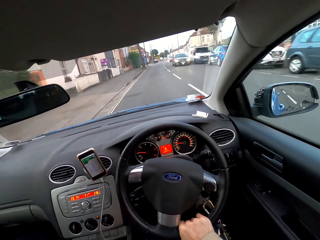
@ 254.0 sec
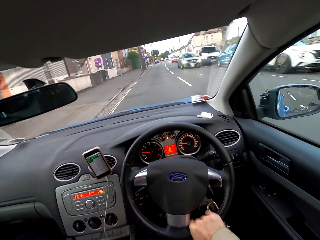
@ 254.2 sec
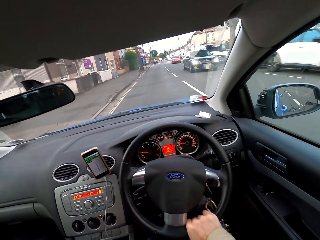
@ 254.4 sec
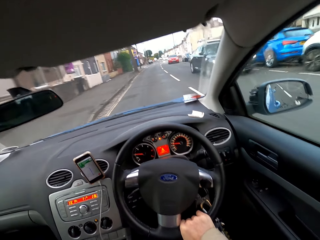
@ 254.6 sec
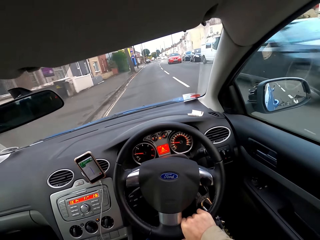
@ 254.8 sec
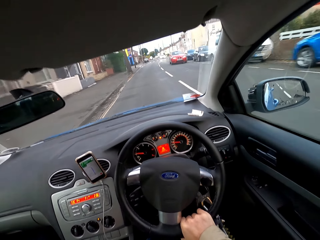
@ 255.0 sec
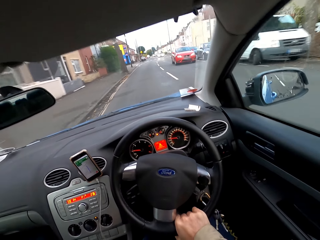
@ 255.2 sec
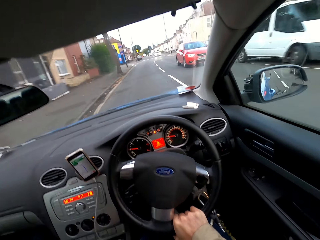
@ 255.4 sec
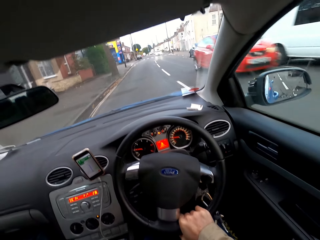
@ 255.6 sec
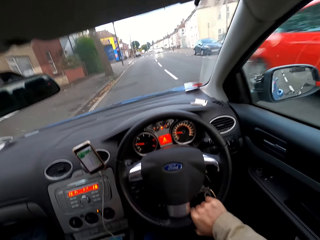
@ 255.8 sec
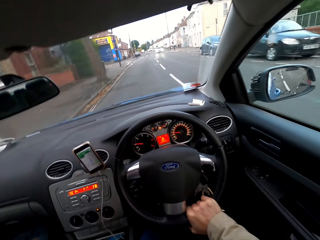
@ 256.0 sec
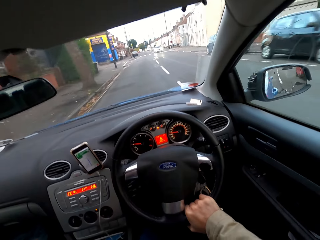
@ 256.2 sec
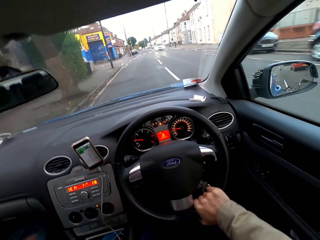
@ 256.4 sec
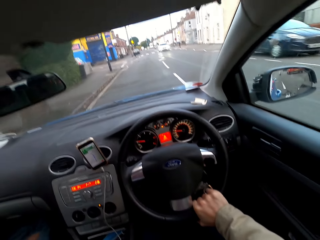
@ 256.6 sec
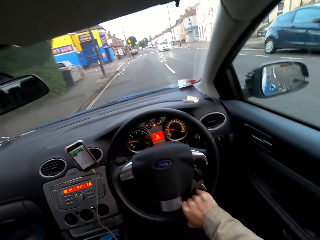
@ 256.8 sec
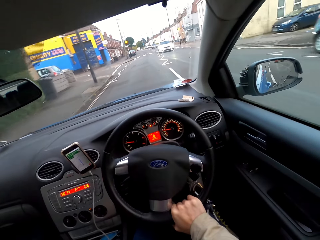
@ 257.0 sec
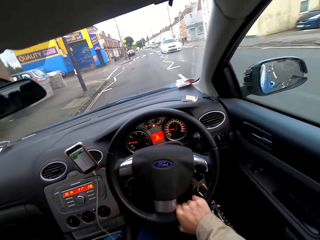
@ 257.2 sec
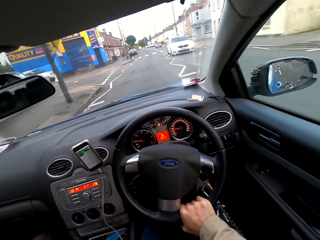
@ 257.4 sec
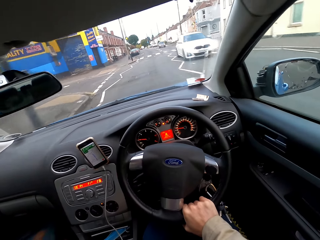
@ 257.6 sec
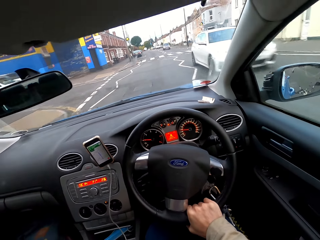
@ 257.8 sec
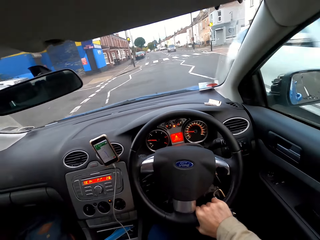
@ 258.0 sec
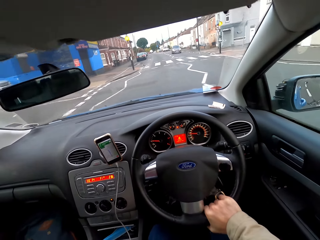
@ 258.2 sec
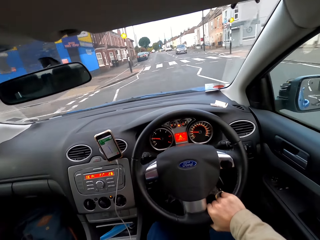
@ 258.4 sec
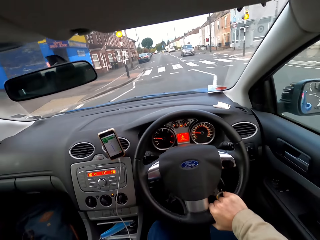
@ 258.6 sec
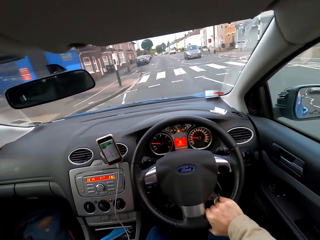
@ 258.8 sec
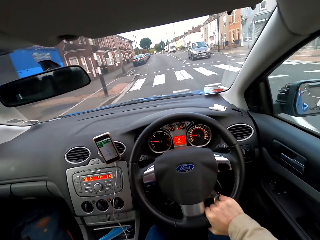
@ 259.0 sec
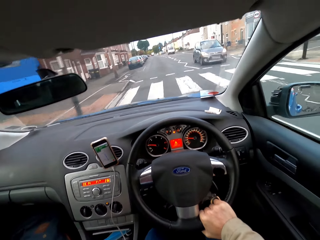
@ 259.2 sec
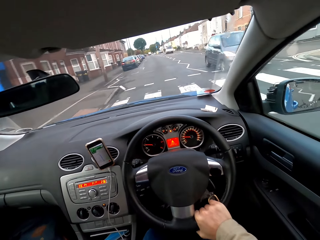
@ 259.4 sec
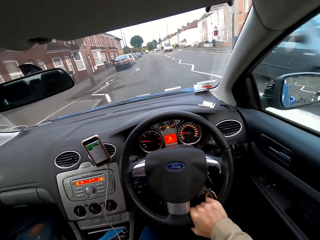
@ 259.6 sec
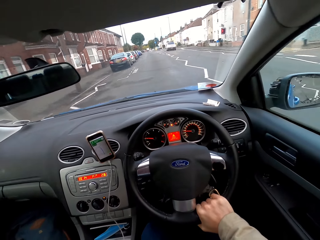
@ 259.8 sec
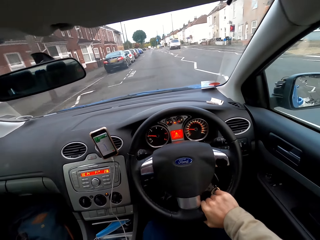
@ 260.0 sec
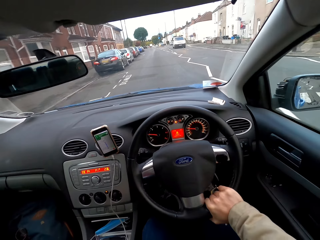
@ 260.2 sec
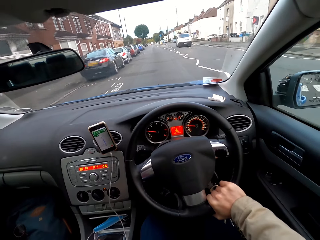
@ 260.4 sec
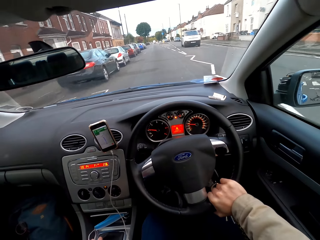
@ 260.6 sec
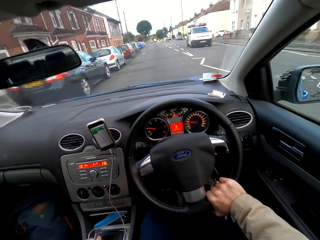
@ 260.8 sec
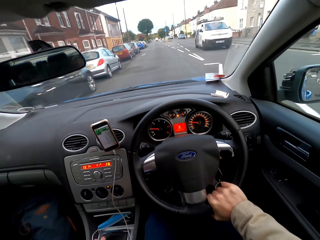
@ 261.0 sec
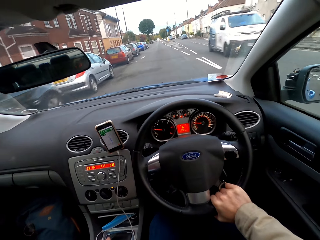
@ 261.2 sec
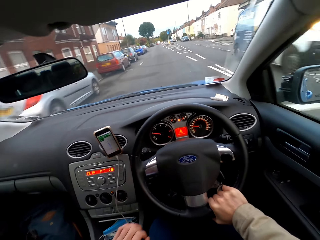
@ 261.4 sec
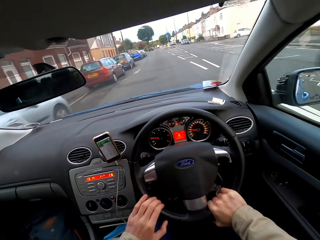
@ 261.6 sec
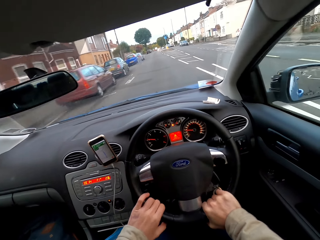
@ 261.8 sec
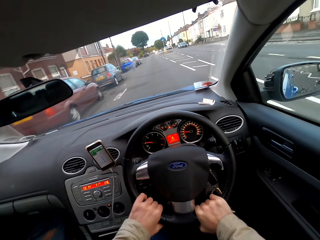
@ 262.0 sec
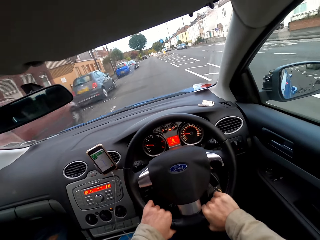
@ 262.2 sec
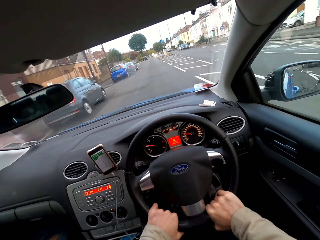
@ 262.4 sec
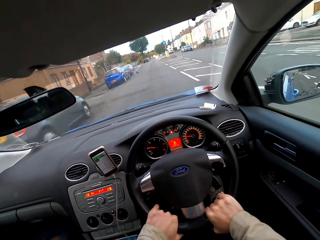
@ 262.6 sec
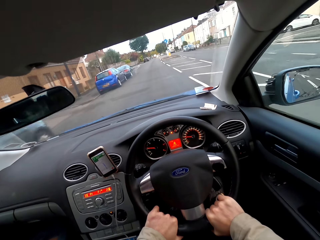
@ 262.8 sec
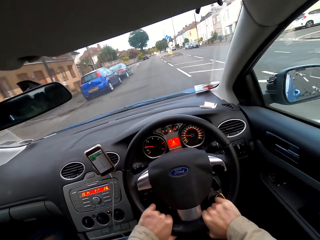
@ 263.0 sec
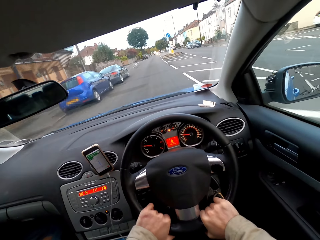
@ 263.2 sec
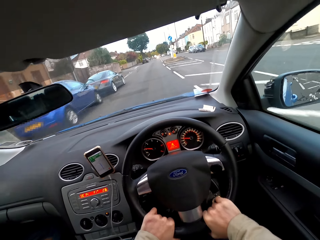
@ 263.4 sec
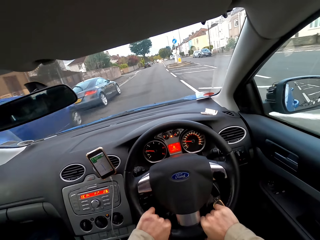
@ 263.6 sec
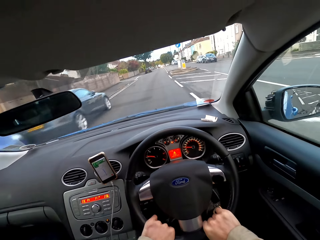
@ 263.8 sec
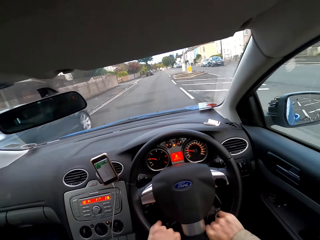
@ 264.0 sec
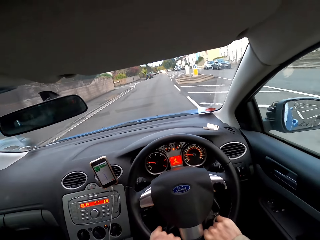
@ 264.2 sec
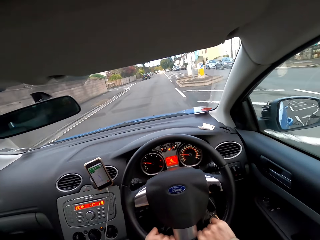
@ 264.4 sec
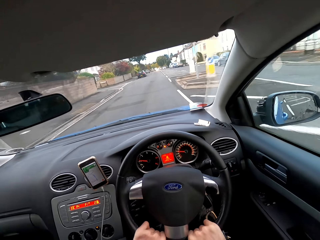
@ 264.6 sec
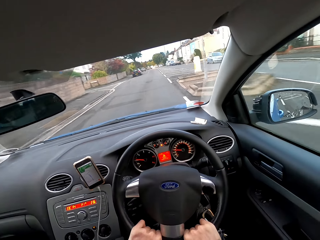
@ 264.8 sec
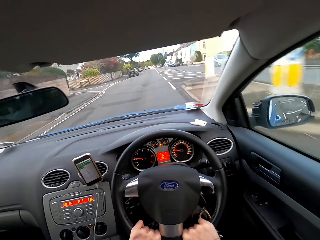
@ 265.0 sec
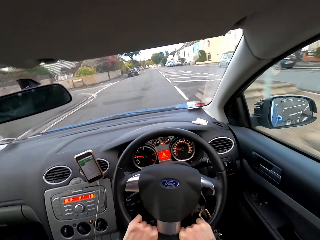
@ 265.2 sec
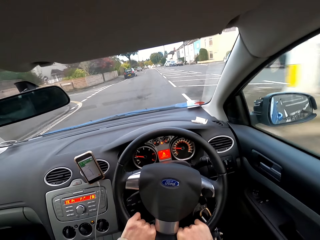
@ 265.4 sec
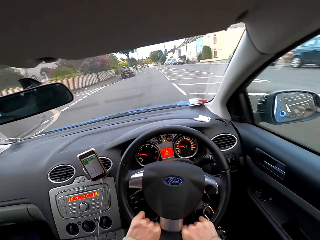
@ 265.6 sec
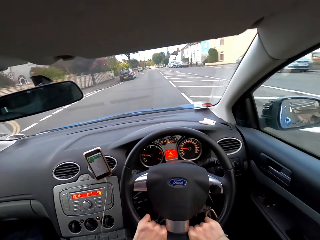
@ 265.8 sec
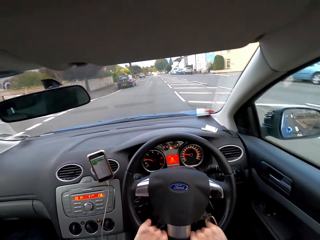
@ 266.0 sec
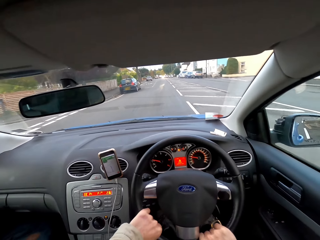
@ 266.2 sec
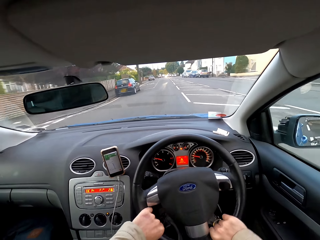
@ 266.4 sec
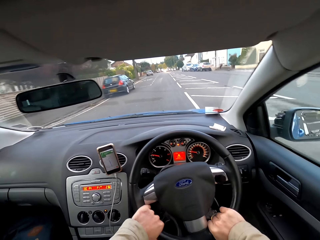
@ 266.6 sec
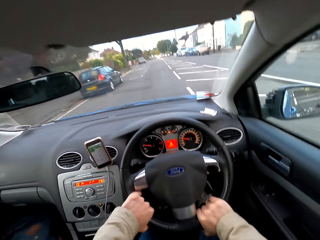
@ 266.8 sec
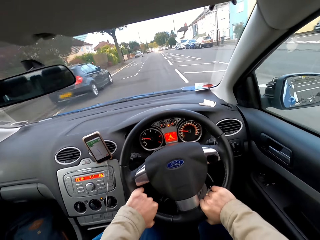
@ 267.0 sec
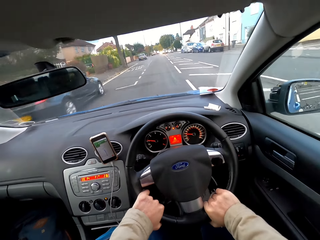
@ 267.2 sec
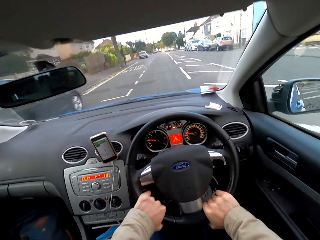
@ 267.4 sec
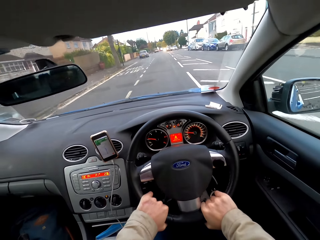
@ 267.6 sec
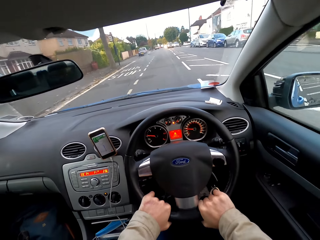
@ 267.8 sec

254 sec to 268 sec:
The camera wearer drives the car on the road.

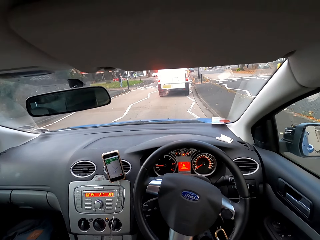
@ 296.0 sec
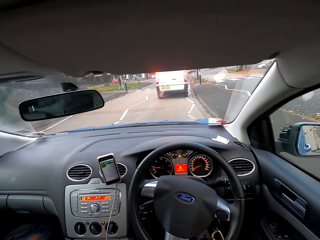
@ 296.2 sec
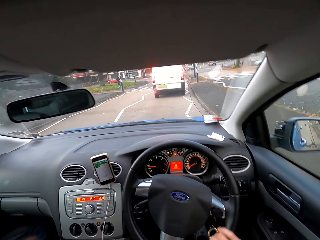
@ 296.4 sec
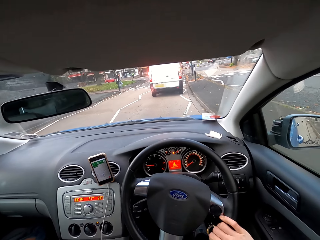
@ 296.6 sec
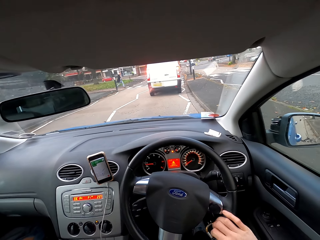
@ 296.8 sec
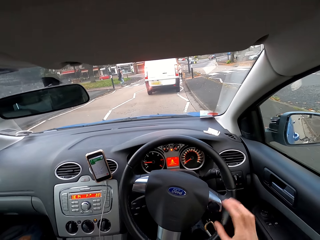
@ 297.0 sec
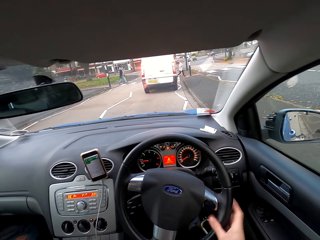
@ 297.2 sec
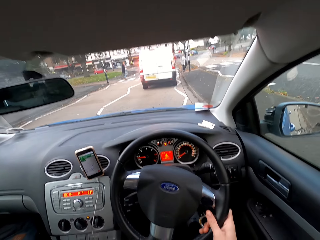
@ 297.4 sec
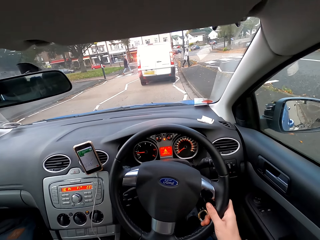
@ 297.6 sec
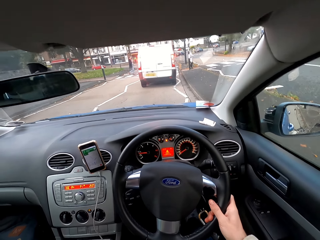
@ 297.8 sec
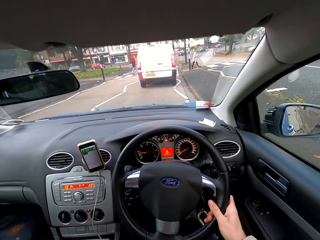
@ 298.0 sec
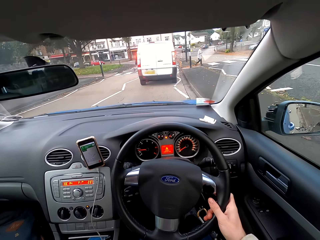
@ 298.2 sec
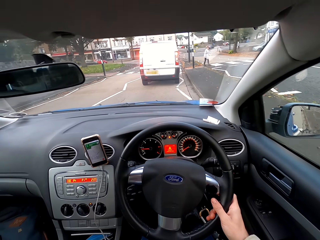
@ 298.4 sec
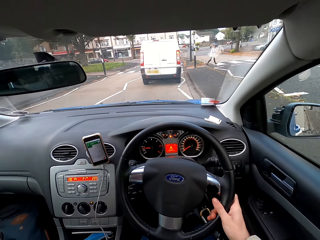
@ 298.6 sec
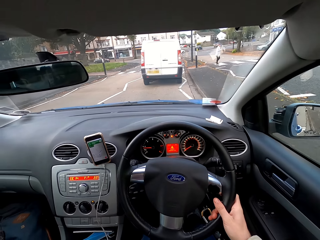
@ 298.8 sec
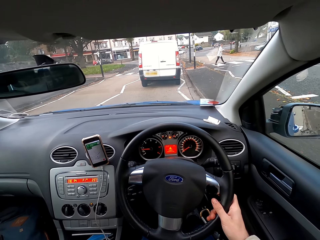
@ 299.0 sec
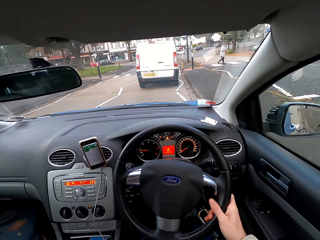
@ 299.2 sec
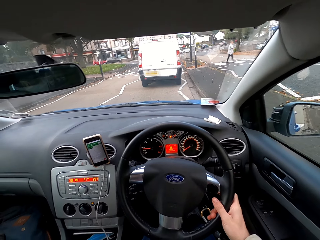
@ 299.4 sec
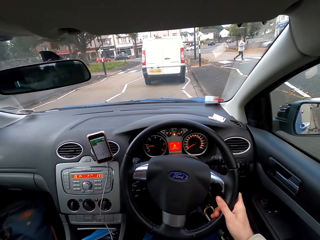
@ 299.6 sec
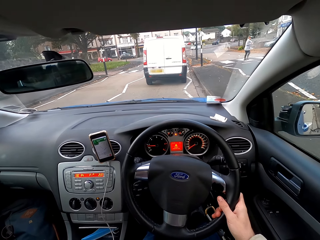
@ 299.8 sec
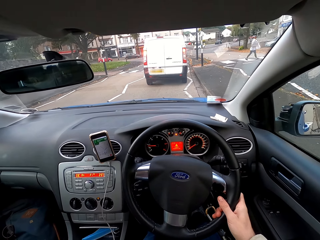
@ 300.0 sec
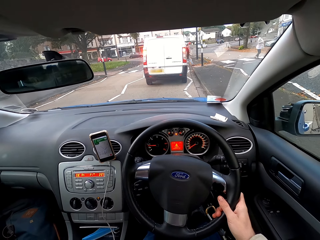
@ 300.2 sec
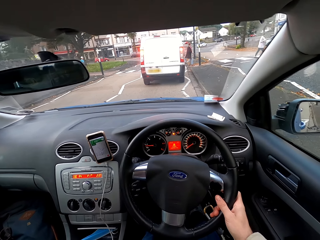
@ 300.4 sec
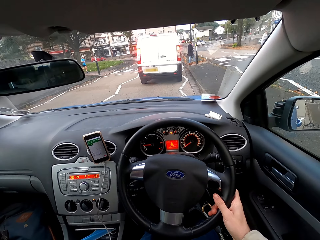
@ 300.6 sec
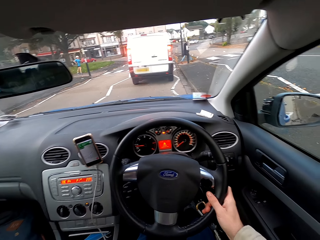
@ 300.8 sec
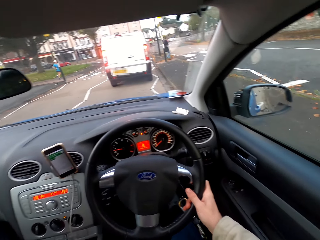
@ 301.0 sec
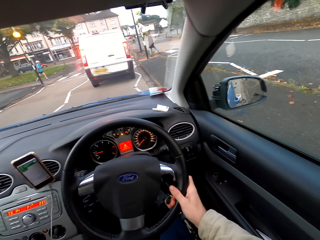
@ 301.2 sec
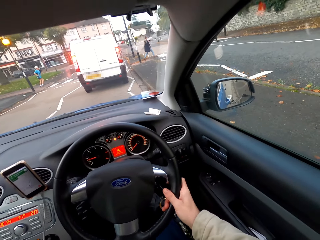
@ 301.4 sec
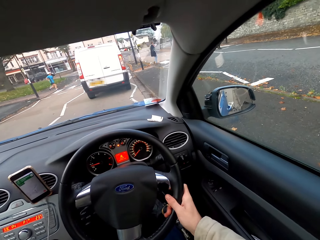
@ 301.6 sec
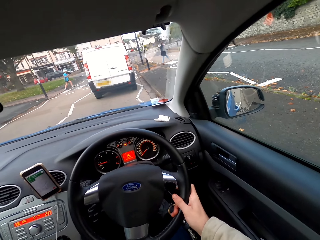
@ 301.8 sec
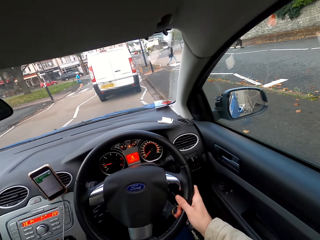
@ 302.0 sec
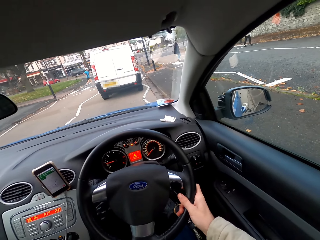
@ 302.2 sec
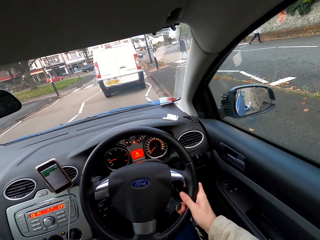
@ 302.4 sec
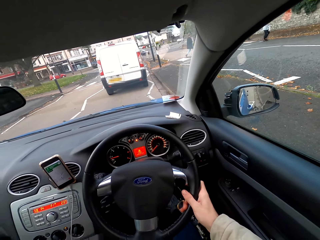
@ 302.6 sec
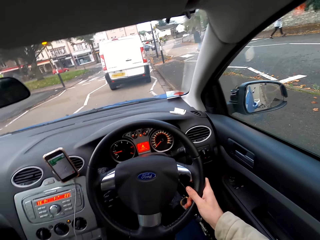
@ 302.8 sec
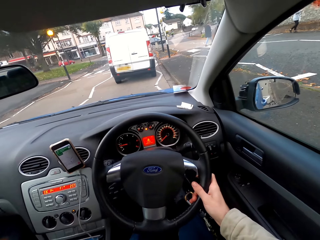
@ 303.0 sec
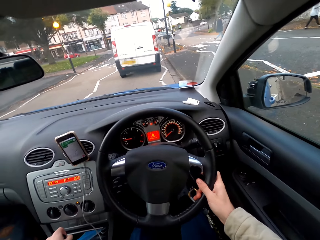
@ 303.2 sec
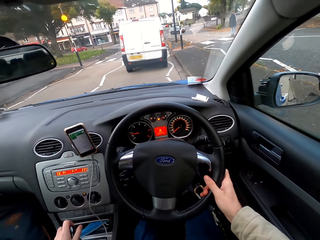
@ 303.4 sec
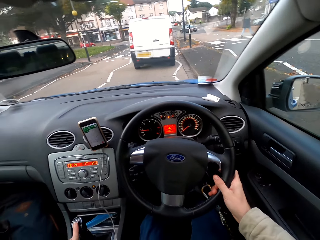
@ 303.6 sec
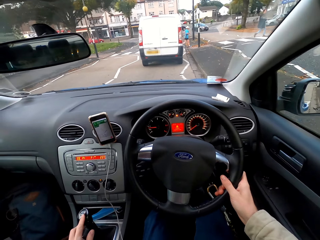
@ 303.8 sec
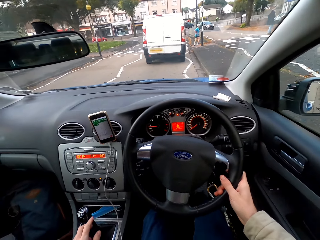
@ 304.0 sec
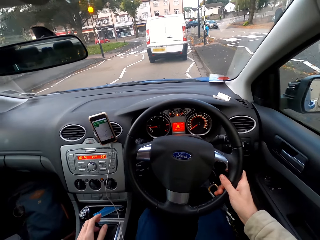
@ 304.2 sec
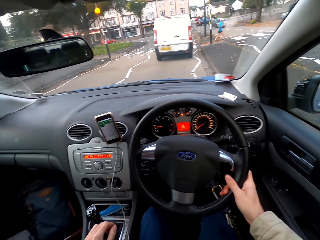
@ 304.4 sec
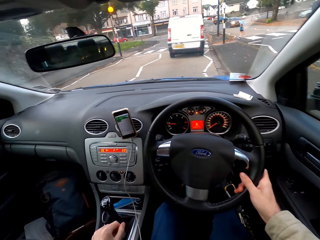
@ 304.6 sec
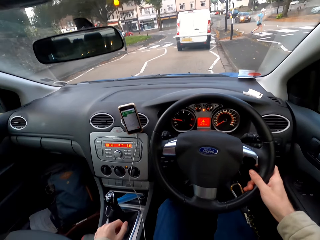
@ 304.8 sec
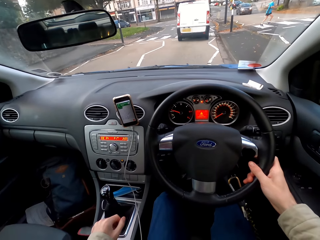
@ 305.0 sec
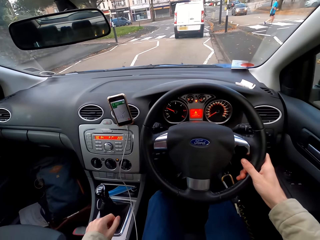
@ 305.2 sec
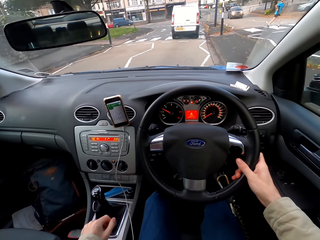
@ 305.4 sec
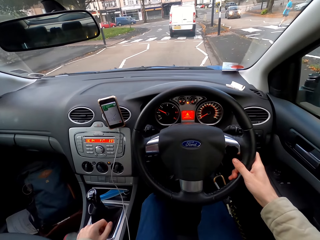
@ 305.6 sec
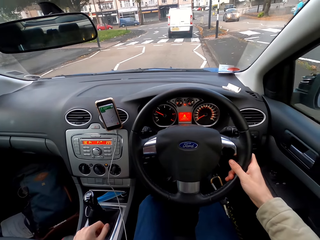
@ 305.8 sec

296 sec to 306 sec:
The camera wearer stops as a result of the traffic light. He operates the car's gear in his car with his left hand.
